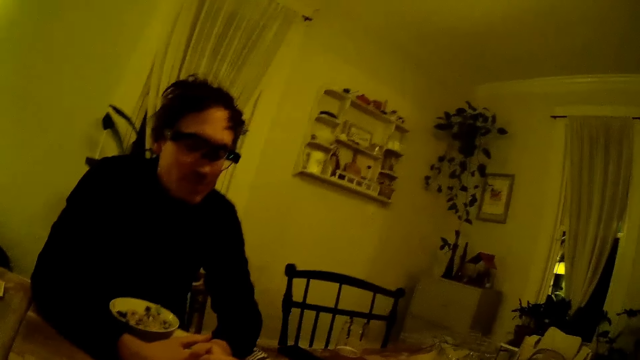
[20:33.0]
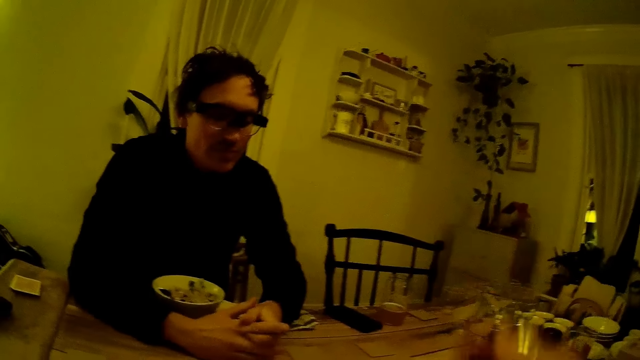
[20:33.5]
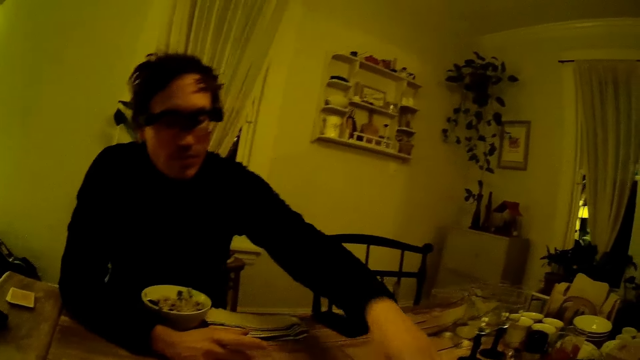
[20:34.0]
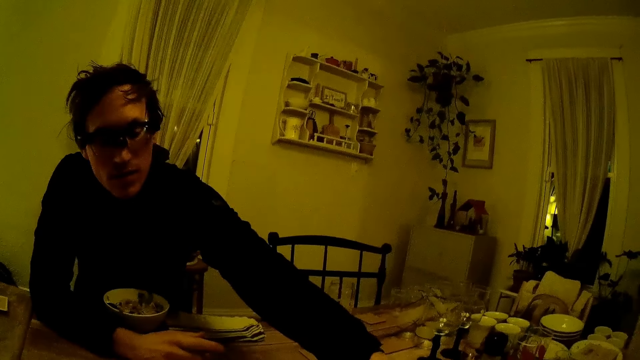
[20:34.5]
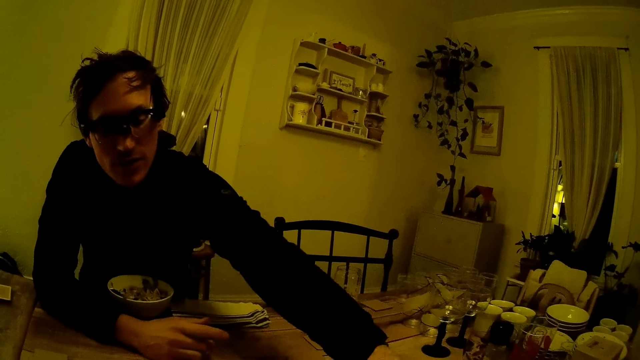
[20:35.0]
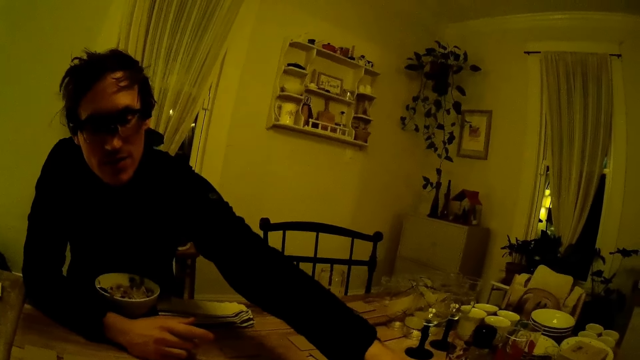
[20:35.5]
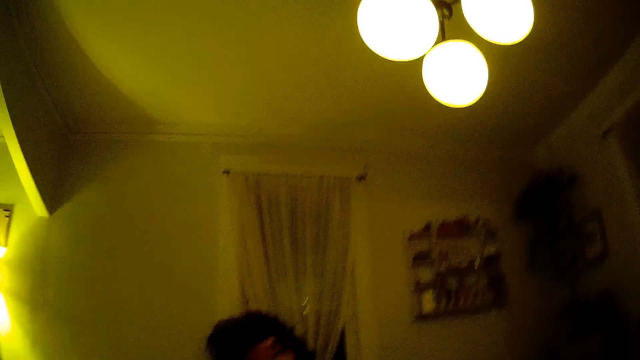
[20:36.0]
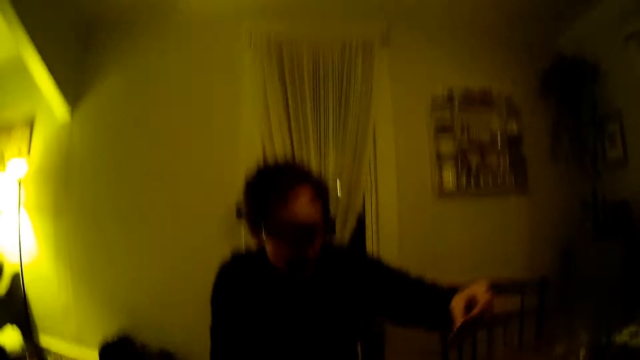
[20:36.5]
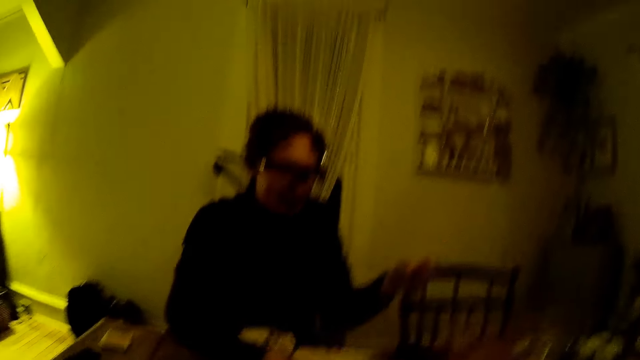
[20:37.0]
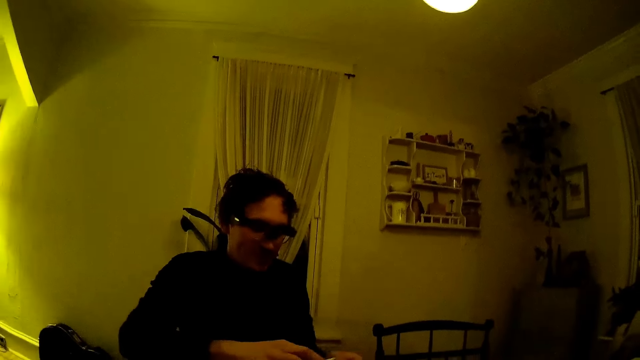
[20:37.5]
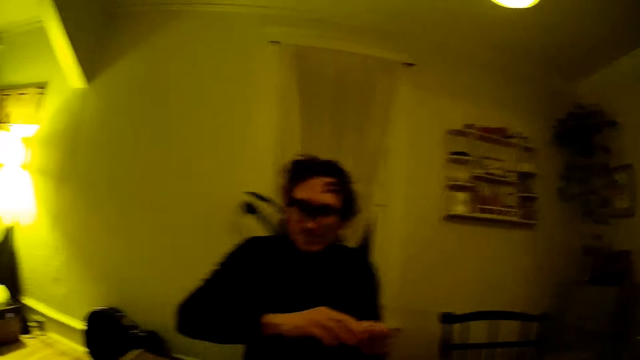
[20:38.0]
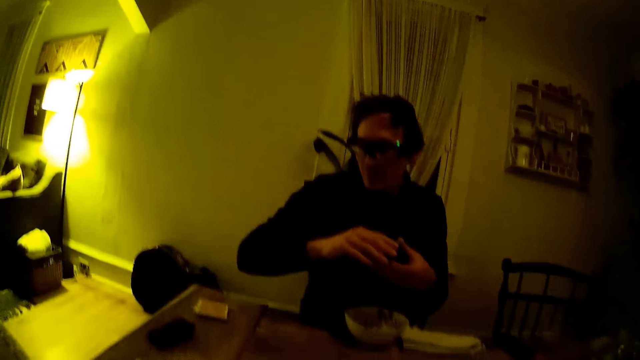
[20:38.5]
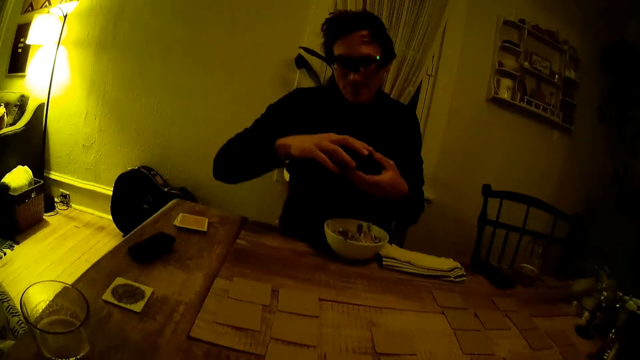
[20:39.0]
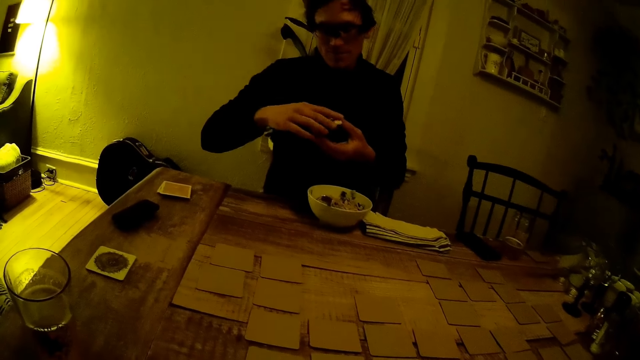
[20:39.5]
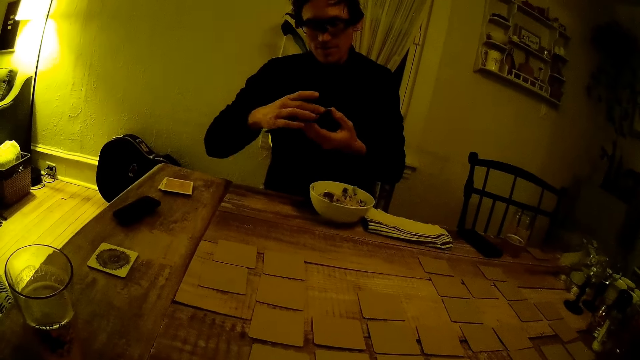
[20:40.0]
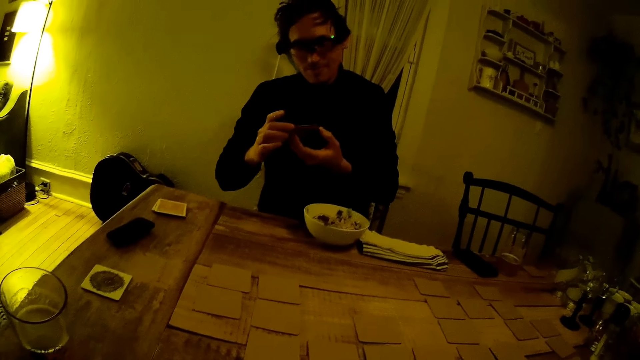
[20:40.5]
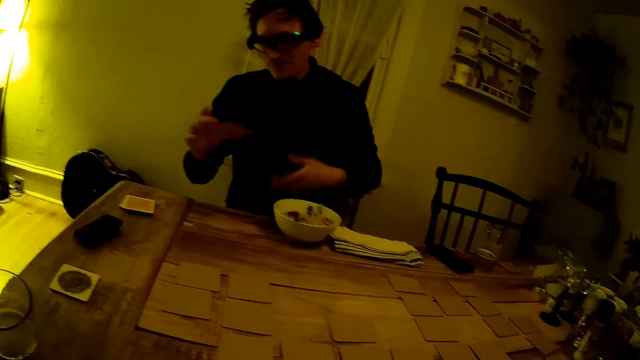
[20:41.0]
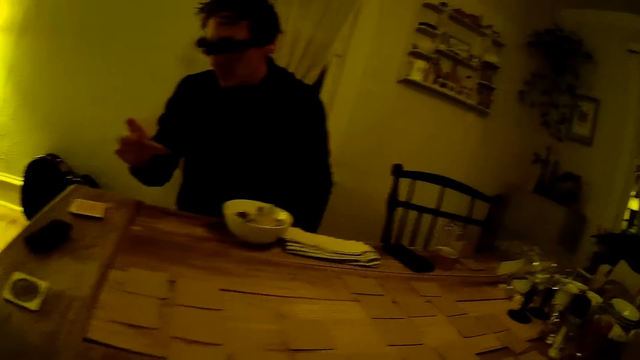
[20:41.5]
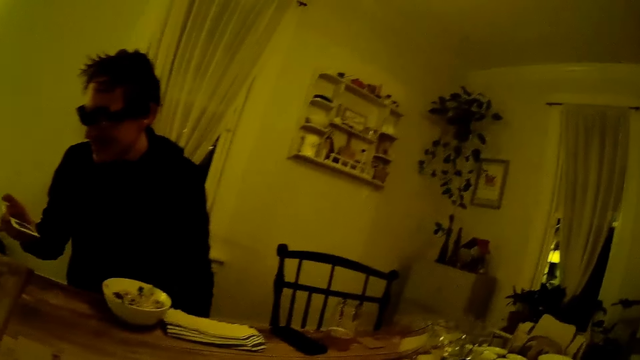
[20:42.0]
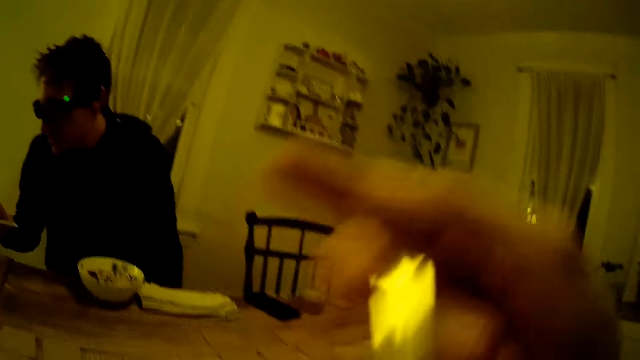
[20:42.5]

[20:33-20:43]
The man flips a brown card on the table with his left hand. He picks up the brown card with his left hand. He holds cards with both hands.

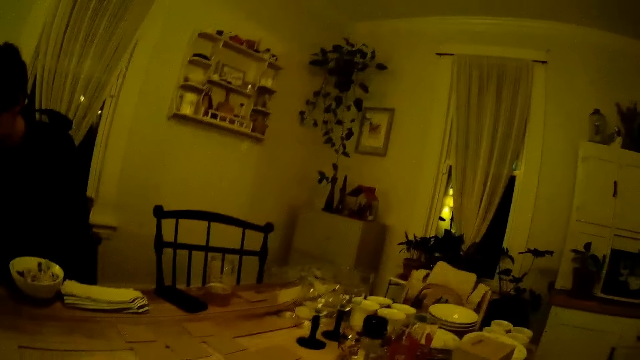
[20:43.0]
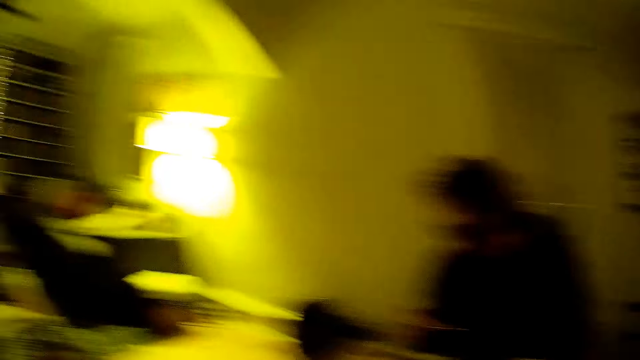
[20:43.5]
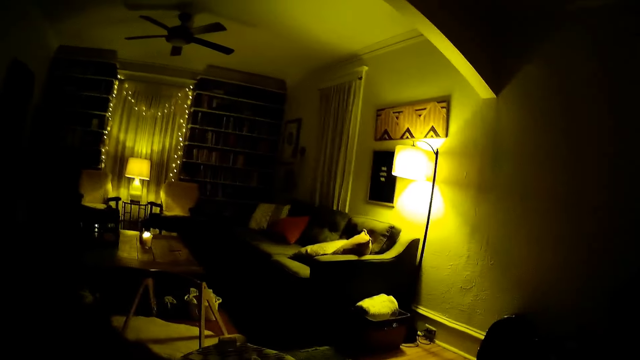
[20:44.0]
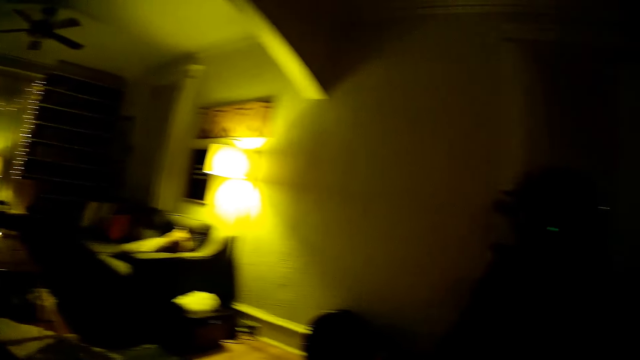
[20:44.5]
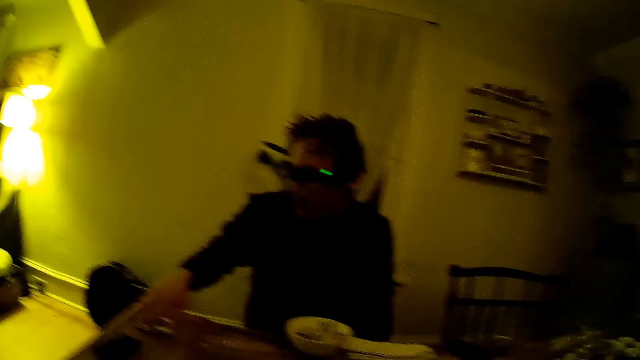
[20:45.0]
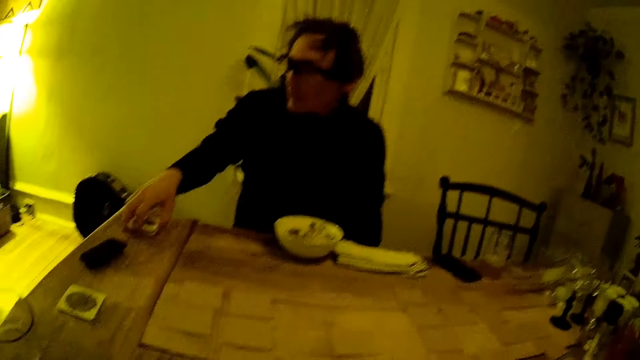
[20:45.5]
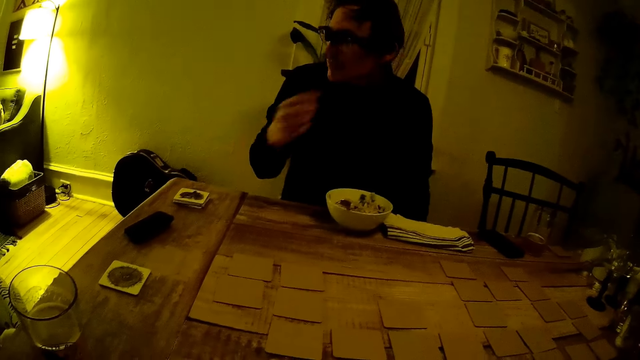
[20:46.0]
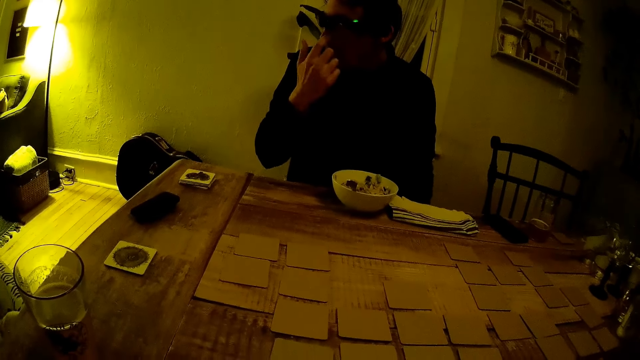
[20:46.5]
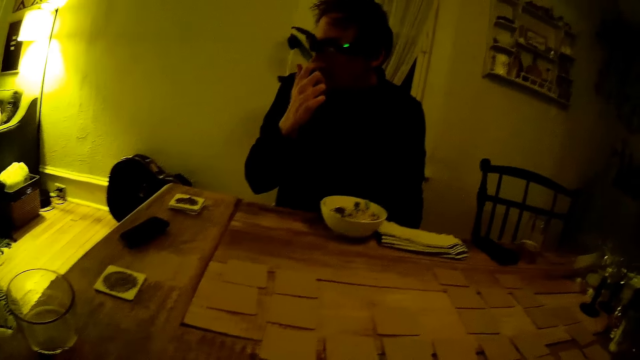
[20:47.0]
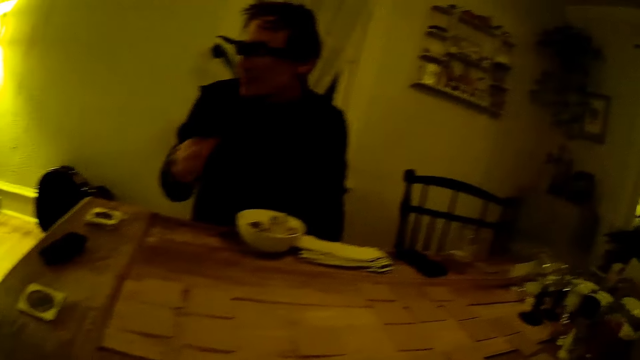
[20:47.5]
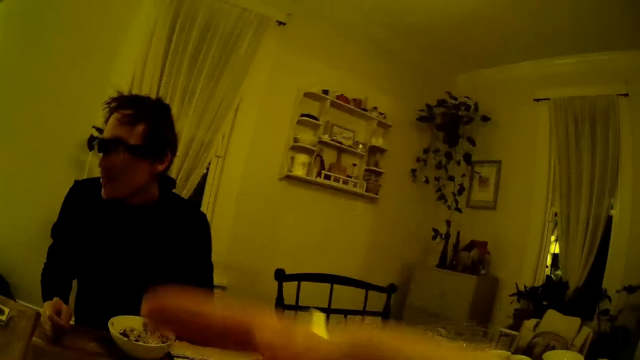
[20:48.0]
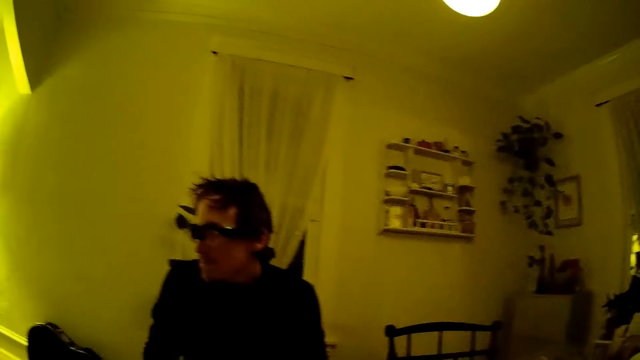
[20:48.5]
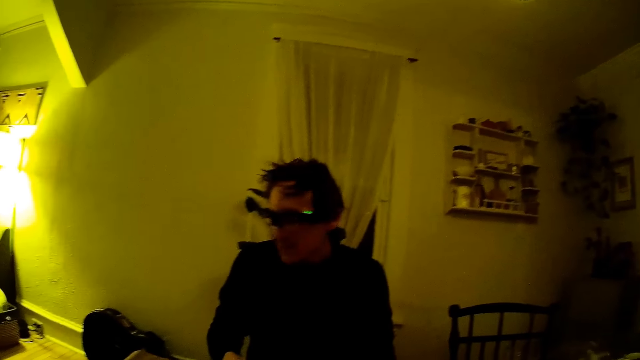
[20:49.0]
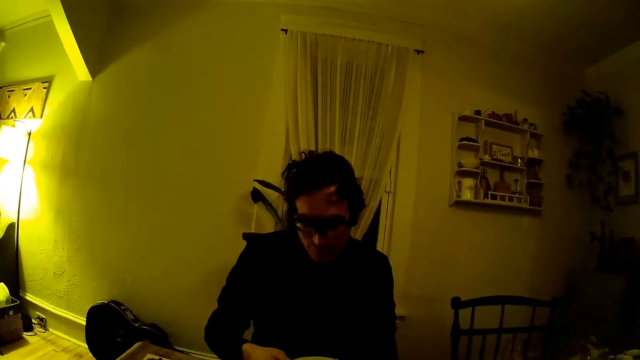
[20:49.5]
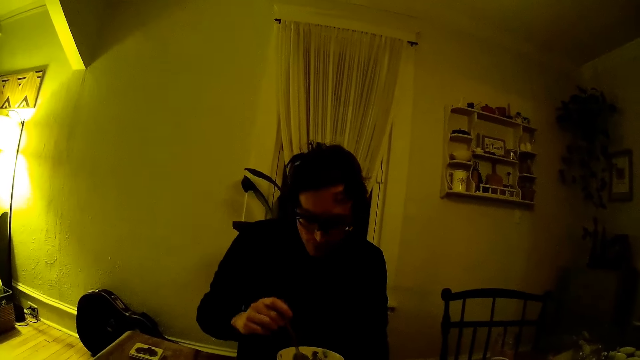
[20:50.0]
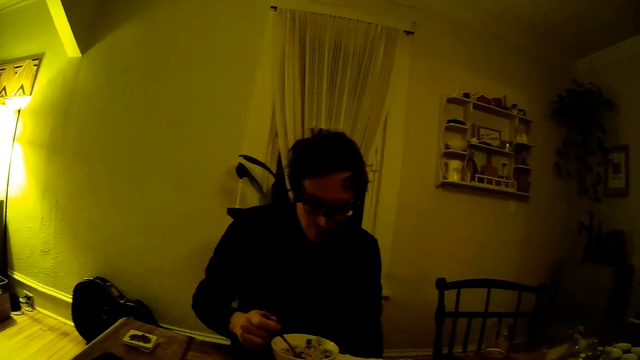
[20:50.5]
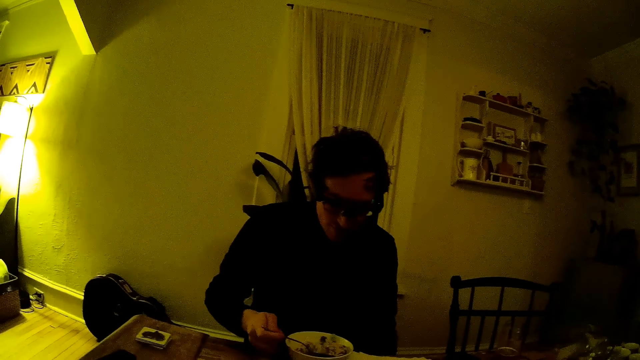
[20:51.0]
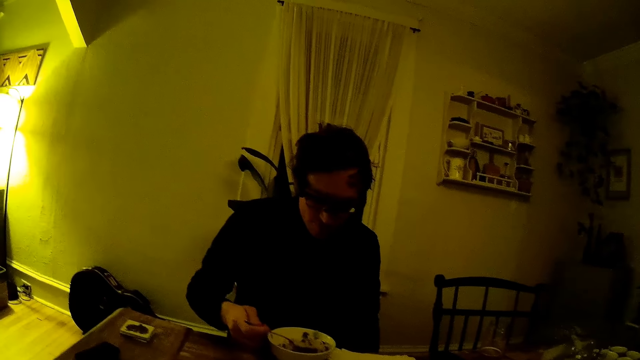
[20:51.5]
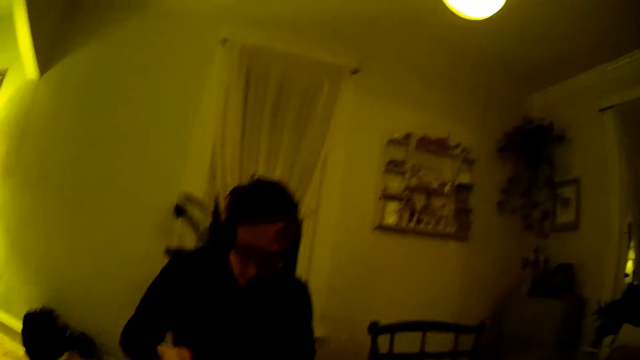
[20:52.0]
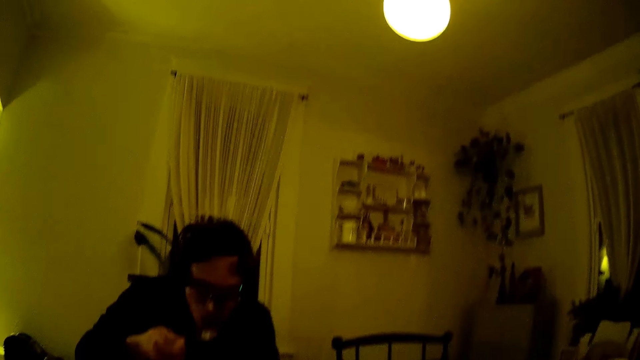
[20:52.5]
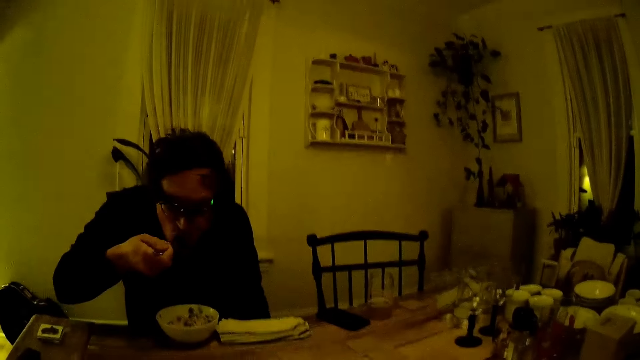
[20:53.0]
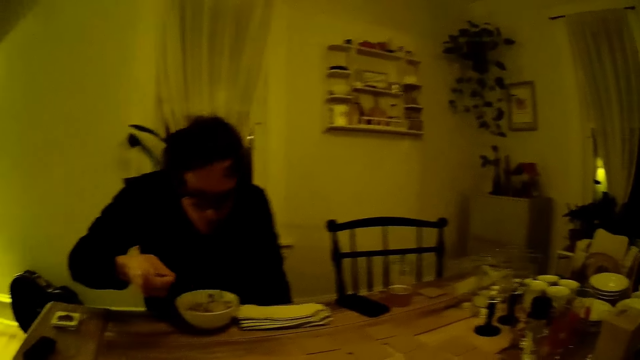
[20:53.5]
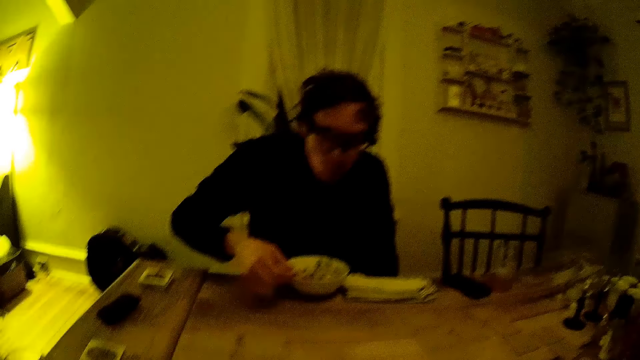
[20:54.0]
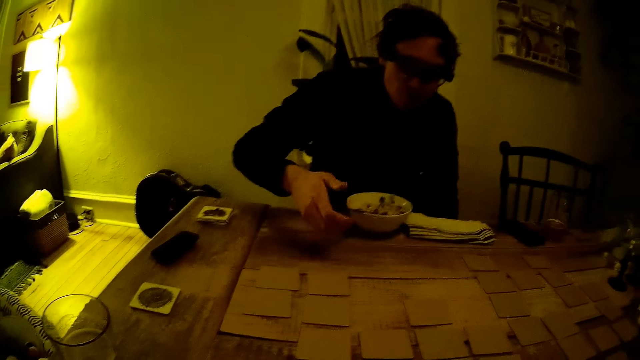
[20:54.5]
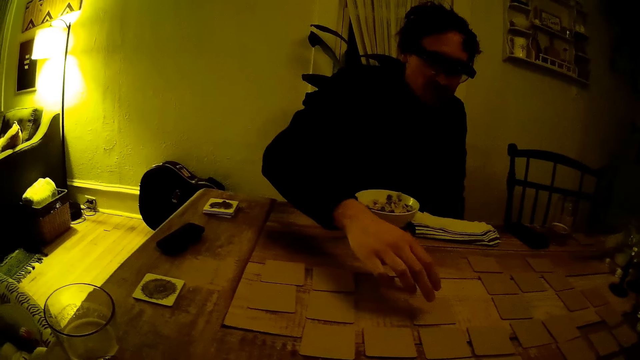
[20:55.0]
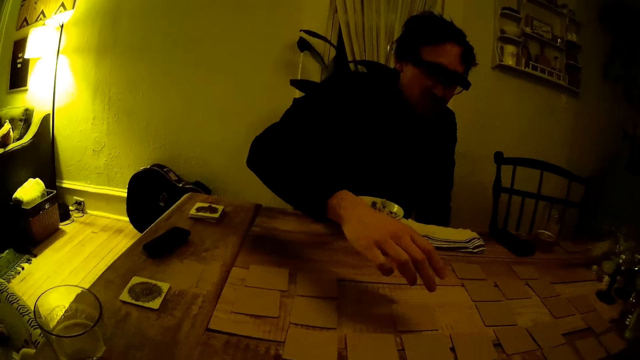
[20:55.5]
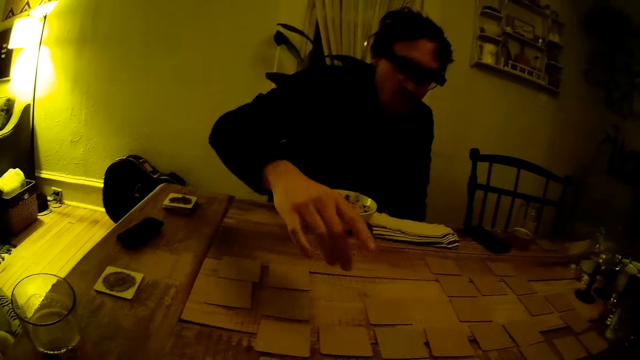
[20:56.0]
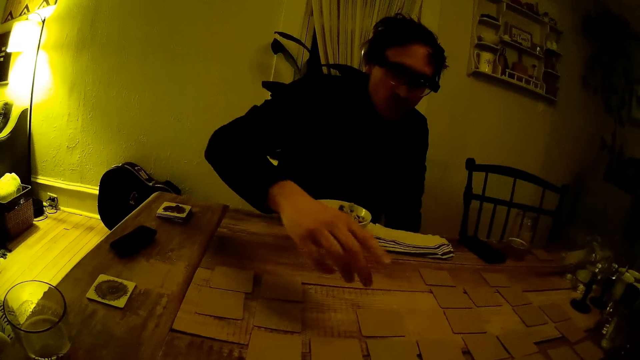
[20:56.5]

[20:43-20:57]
The man places the card by his right with his right hand on the set of cards on the table. He eats food with a spoon in his right hand.
